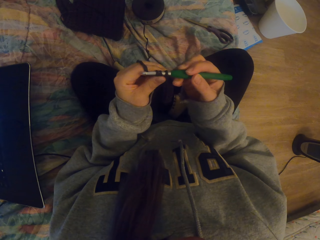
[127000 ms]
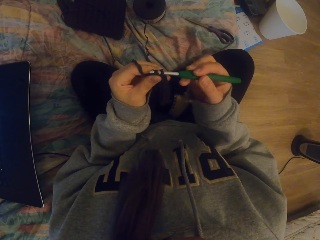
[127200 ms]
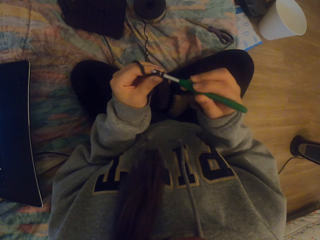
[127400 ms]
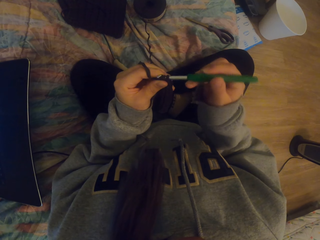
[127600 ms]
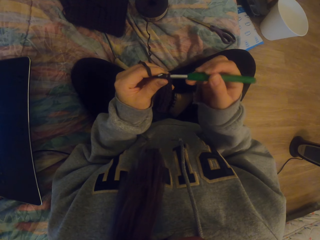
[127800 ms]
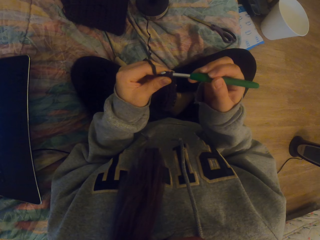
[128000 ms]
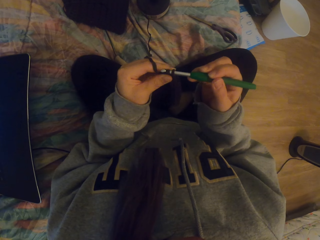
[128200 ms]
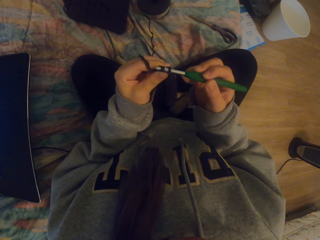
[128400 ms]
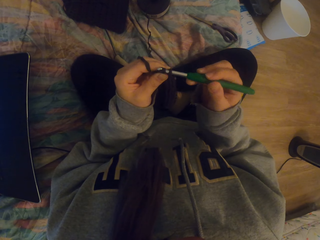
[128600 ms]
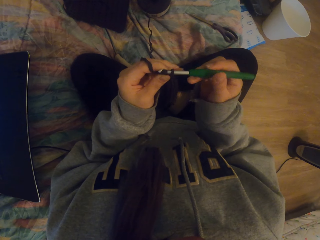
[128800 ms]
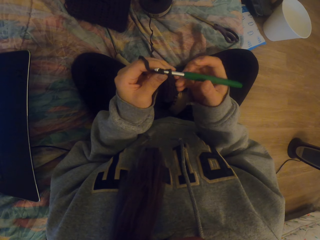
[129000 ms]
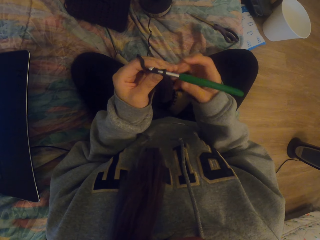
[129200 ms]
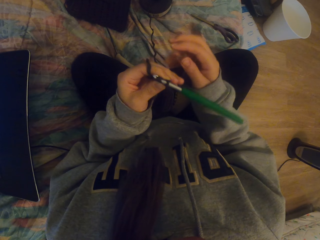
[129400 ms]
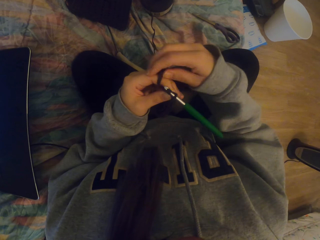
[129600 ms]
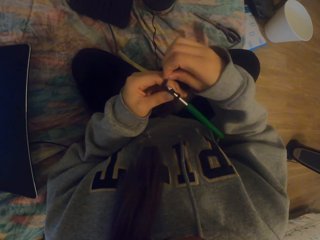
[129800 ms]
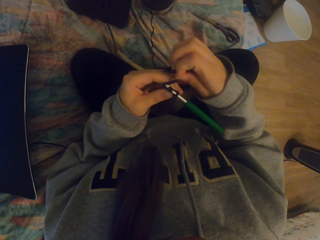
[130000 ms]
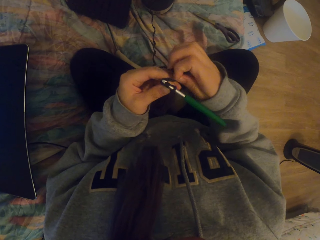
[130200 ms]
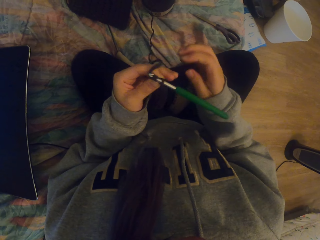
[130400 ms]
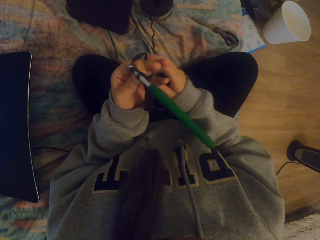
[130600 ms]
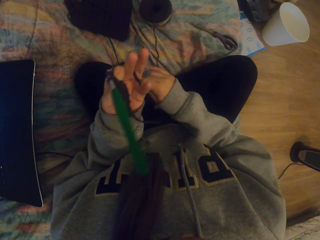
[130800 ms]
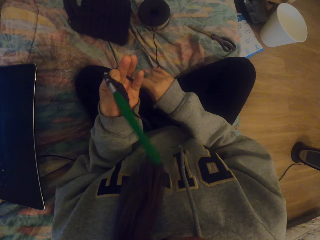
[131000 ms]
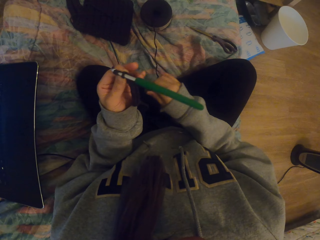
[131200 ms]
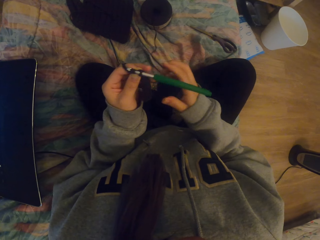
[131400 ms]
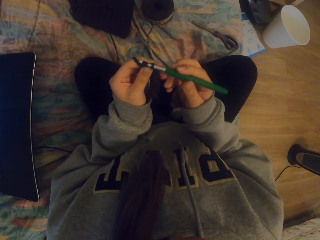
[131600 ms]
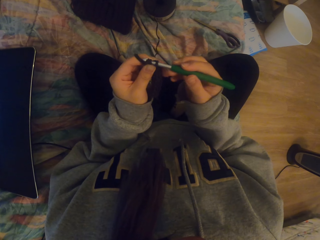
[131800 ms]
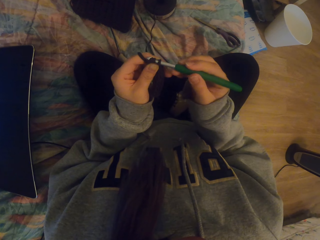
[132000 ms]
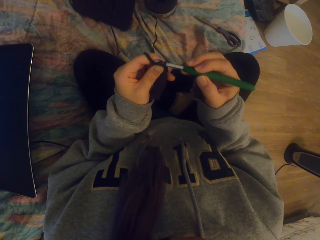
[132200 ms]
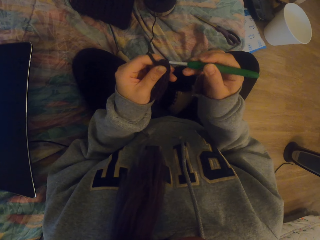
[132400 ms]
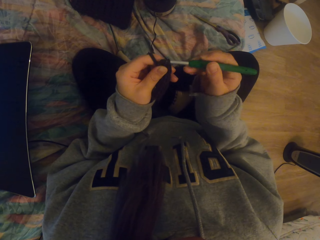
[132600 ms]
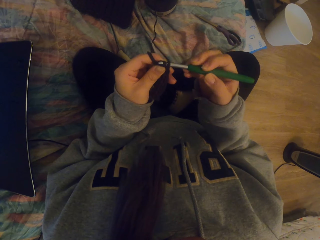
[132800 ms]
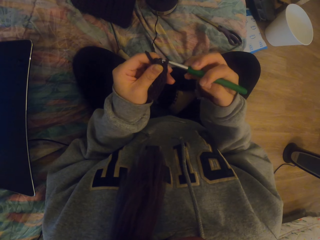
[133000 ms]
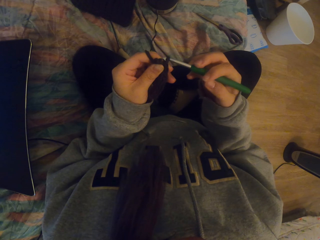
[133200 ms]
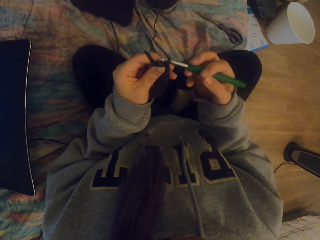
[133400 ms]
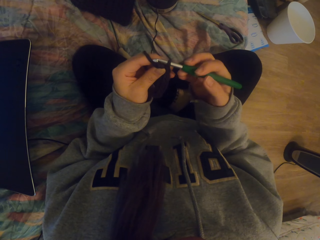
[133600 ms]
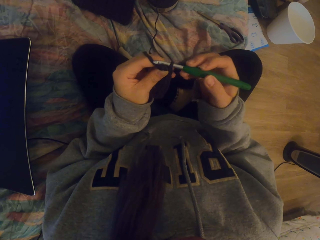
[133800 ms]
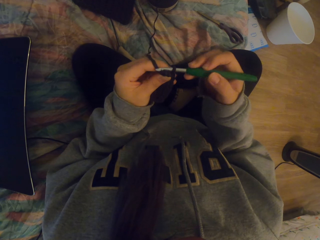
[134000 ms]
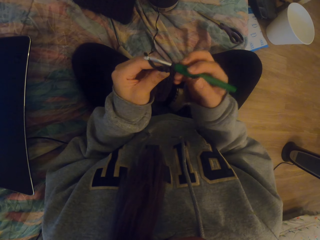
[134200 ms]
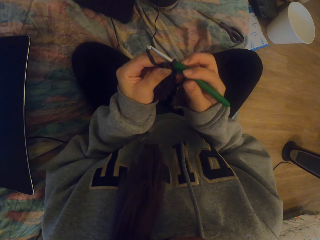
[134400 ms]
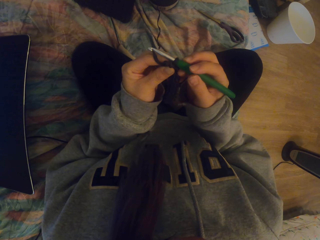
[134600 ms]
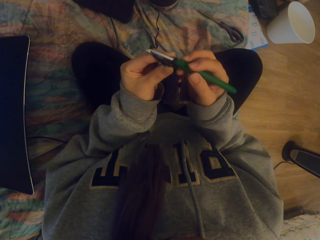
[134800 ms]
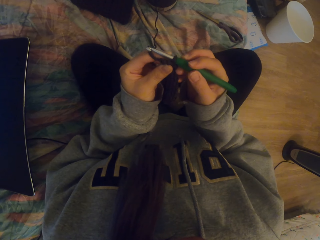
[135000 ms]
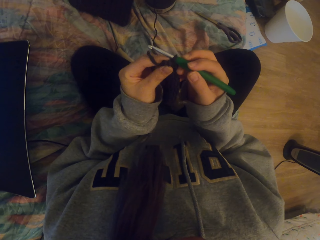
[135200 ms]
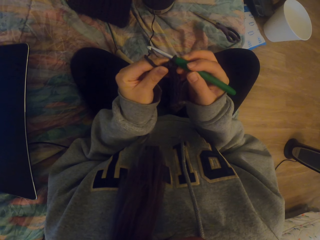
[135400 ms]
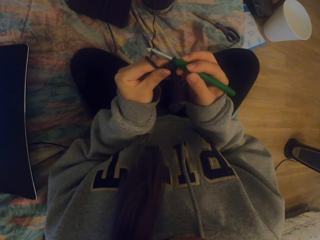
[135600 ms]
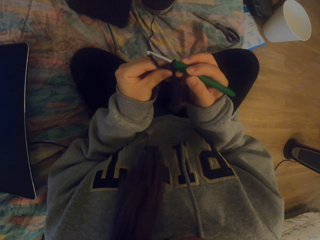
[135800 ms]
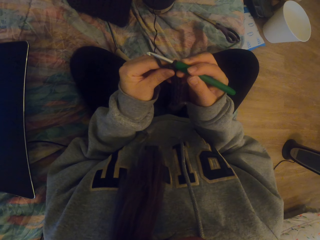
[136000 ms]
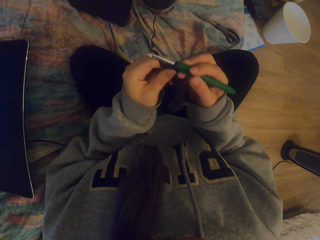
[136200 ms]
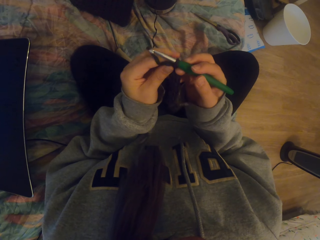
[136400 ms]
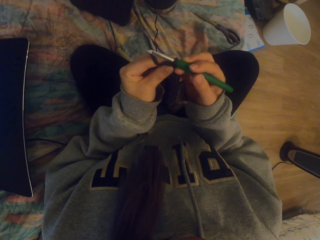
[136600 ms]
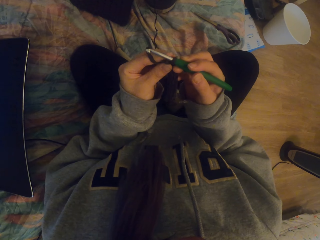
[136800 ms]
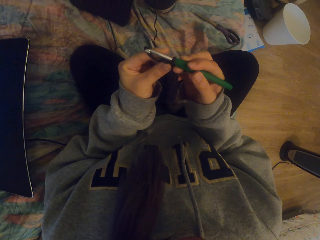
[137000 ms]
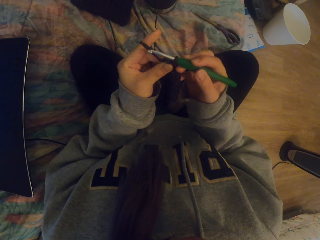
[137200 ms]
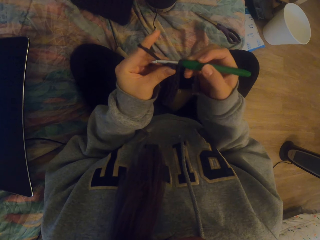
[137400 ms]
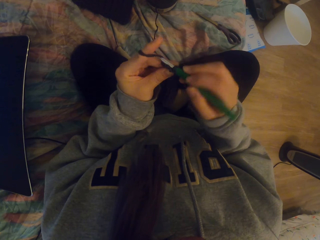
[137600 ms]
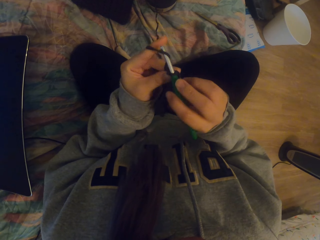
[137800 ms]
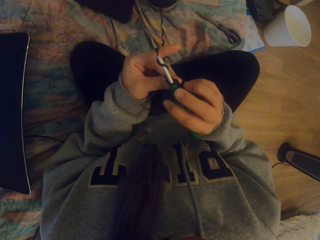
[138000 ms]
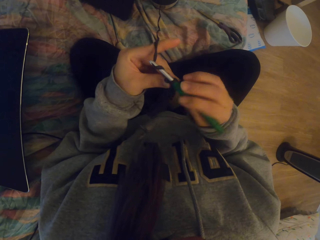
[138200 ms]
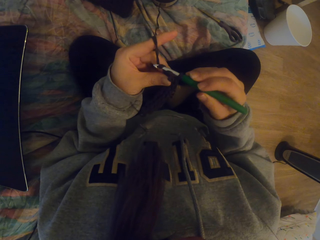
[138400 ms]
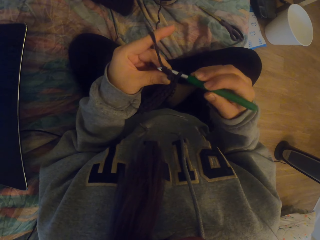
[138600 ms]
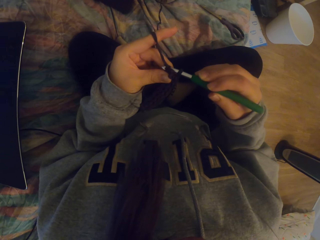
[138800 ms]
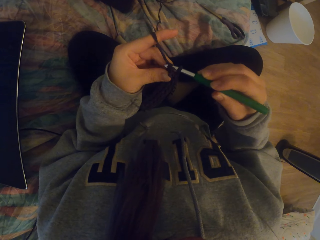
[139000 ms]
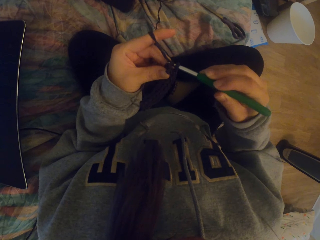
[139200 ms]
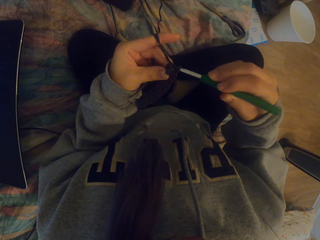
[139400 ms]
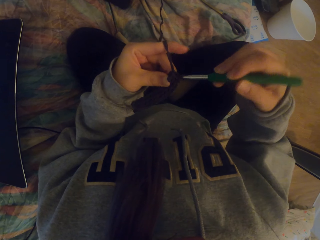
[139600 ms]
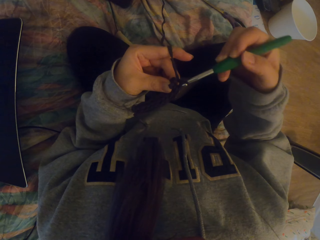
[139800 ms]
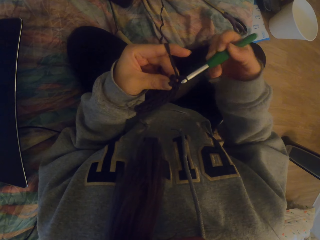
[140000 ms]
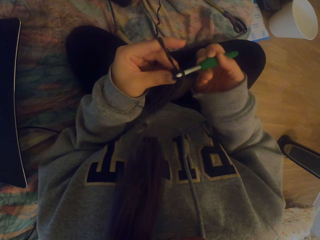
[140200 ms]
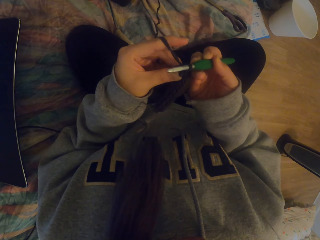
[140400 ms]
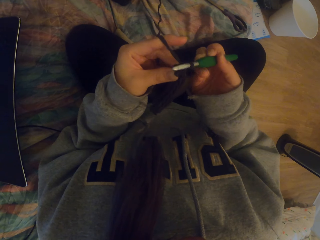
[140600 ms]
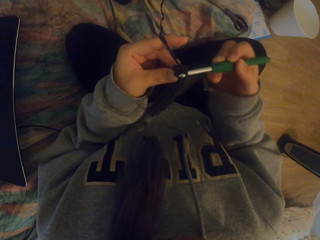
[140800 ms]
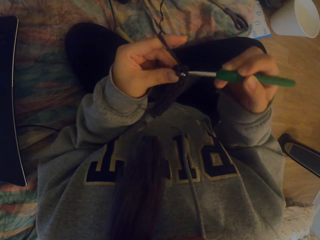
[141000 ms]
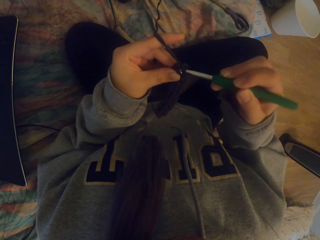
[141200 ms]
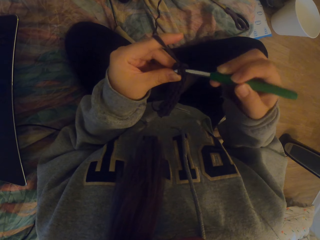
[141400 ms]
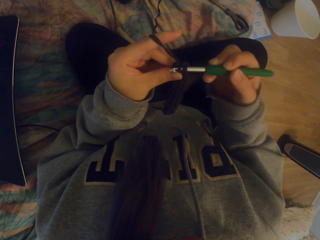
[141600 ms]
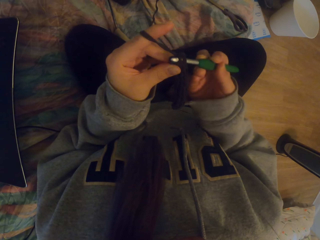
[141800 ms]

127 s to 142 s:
The camera wearer crochets a piece of cloth. They tighten the crocheting yarn with the right hand. They hold the crochet hook. They crochet the piece of cloth. They adjust the knitted fabric with the left hand. They knit the fabric.

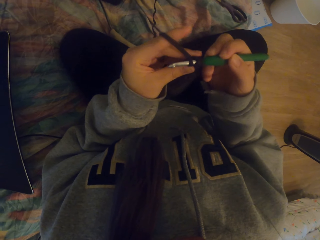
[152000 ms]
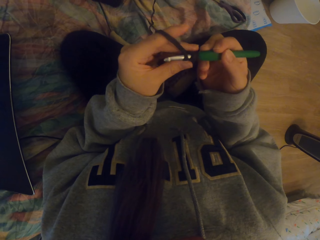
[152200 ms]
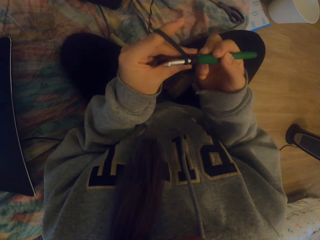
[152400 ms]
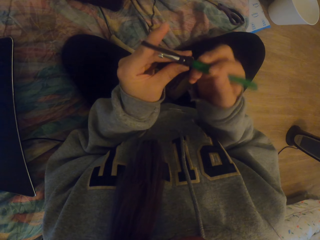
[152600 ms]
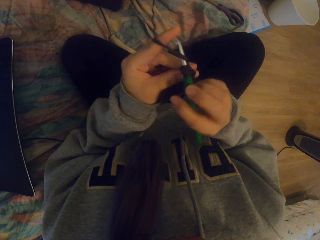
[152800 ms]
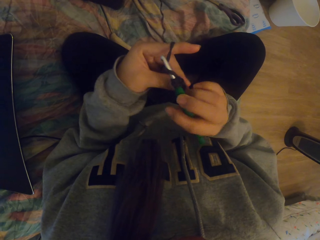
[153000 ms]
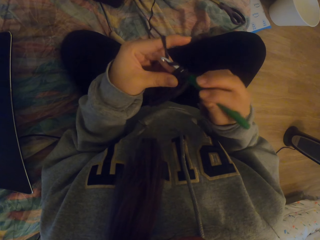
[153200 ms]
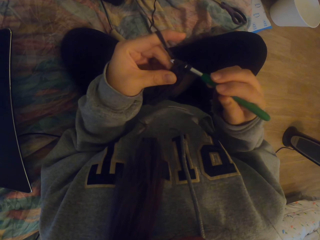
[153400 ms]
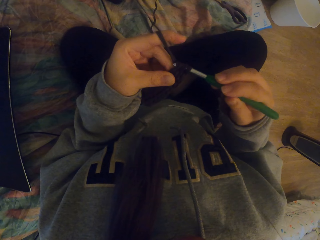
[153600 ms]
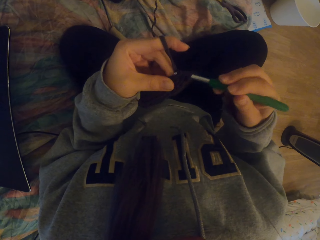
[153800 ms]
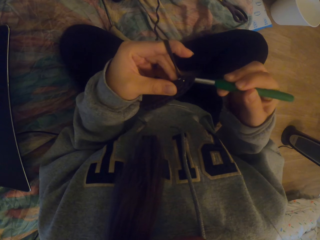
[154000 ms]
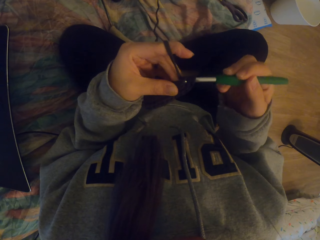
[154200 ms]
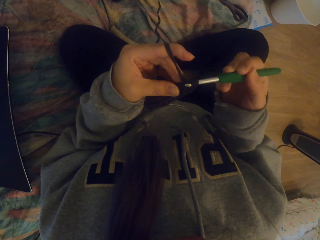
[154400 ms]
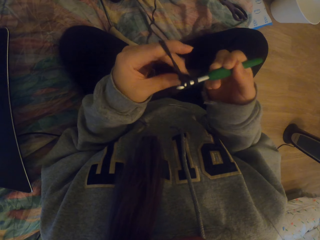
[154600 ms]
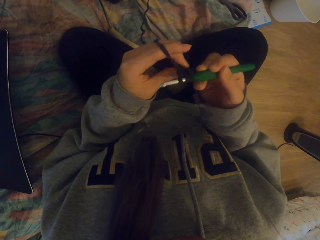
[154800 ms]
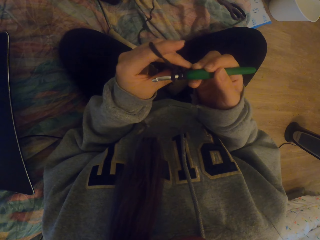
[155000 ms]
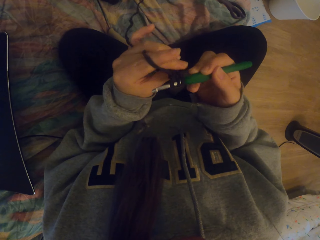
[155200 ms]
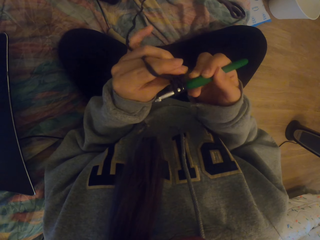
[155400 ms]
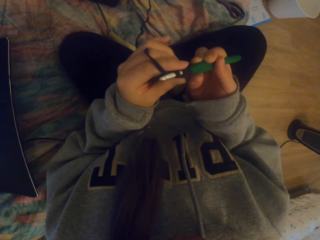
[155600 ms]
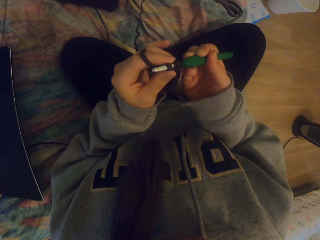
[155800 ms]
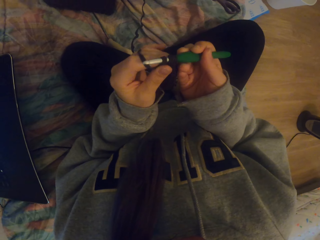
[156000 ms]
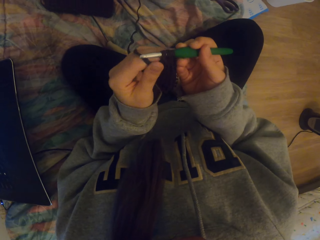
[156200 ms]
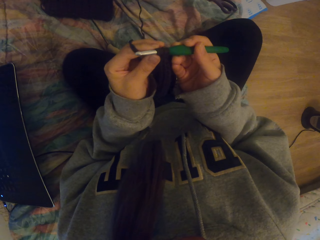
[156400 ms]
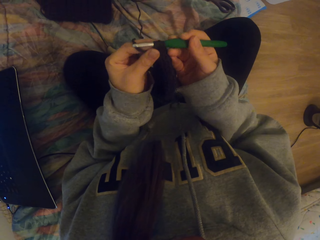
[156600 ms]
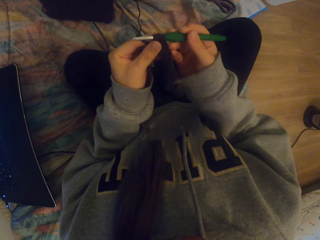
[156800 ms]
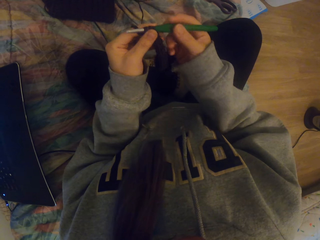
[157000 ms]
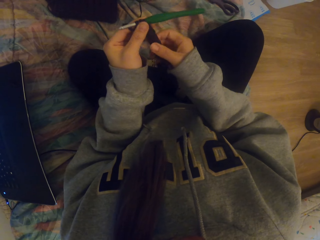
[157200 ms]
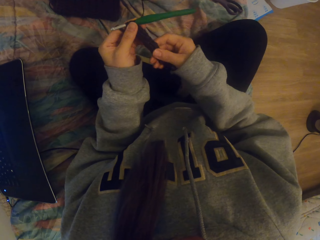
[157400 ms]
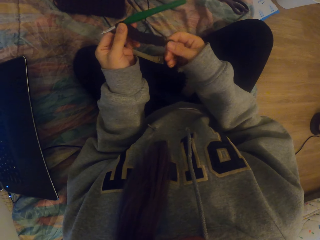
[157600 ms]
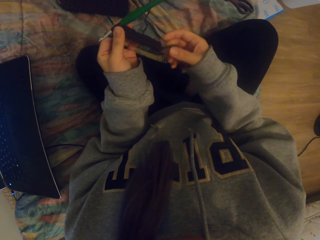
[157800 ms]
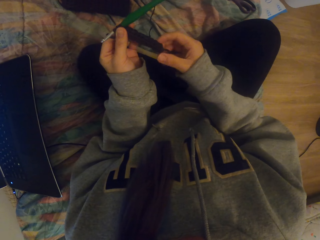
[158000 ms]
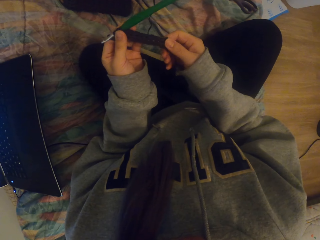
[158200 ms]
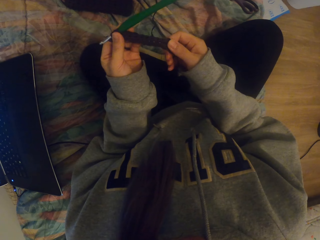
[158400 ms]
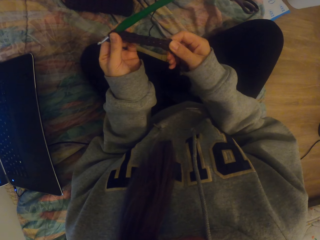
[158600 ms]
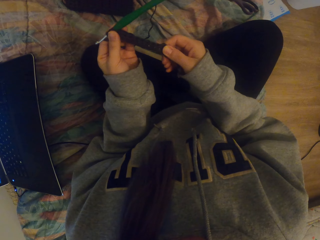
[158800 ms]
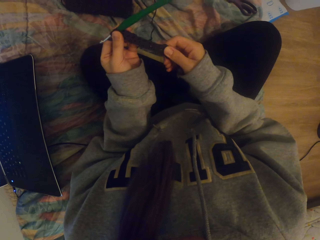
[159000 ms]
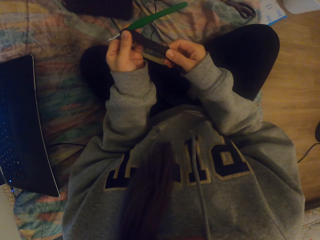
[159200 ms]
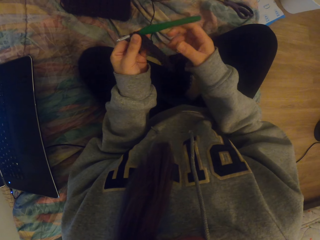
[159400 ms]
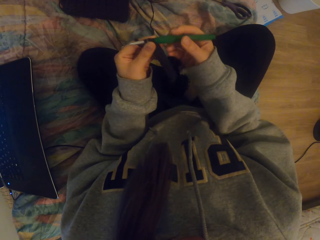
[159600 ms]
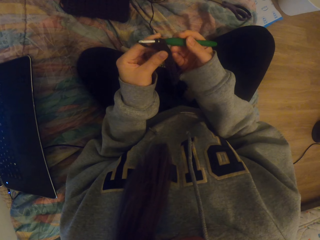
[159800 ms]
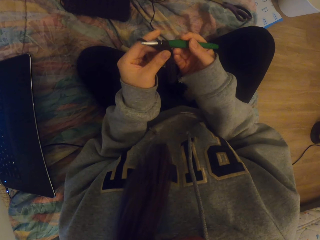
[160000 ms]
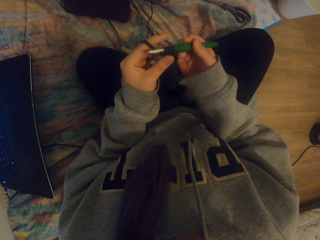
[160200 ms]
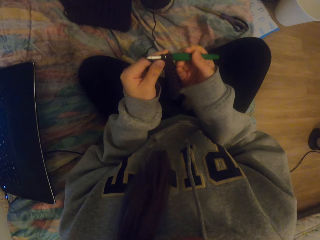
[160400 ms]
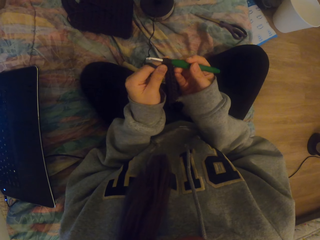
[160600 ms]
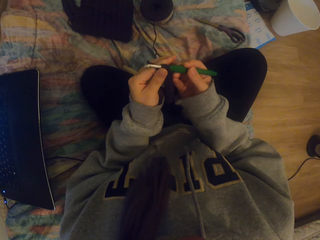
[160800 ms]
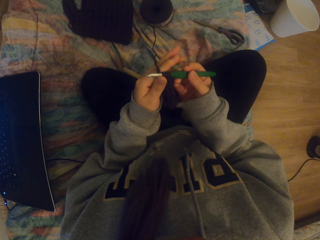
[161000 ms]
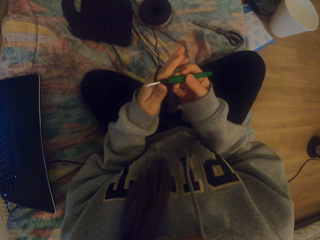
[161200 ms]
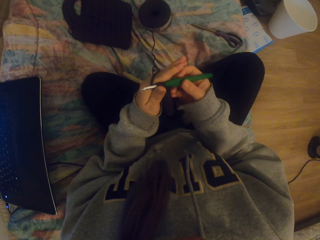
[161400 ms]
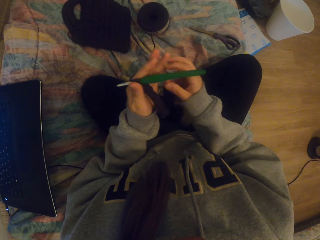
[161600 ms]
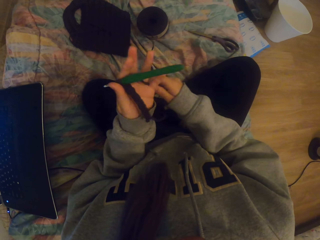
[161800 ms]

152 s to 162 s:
The camera wearer adjusts the knitted fabric with the left hand. They touch the knitted fabric with the right hand. They touch the crocheting hook. They hold the crochet hook.
